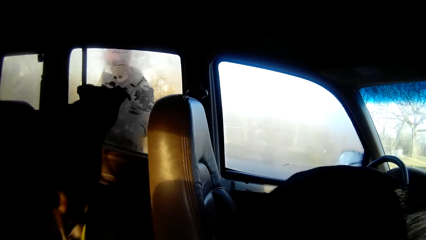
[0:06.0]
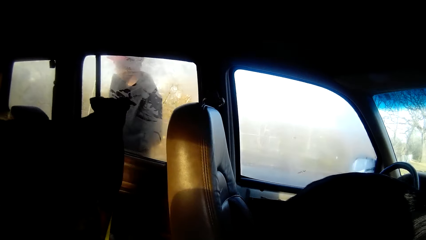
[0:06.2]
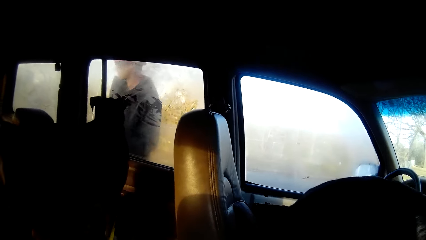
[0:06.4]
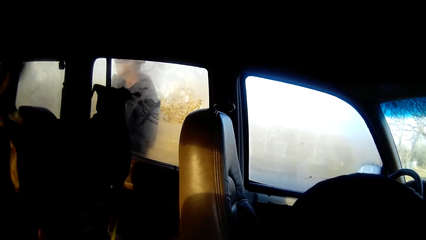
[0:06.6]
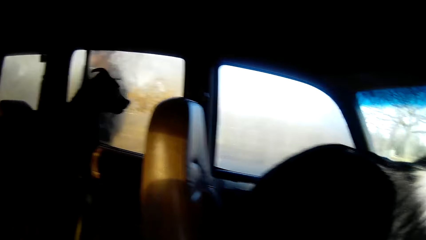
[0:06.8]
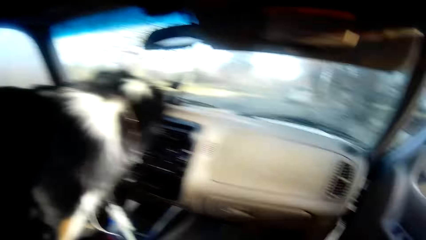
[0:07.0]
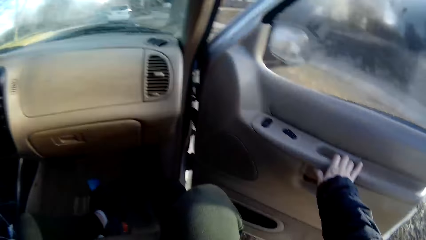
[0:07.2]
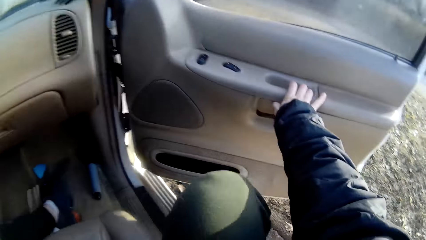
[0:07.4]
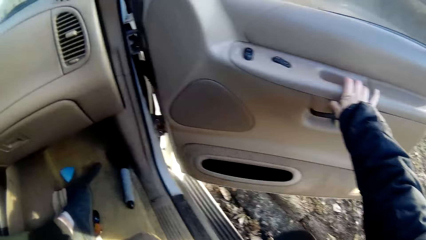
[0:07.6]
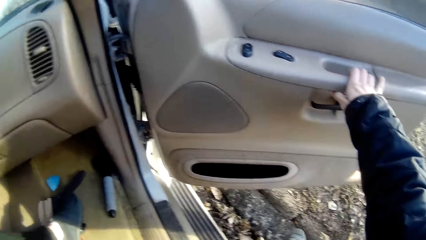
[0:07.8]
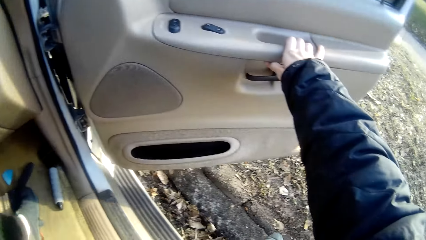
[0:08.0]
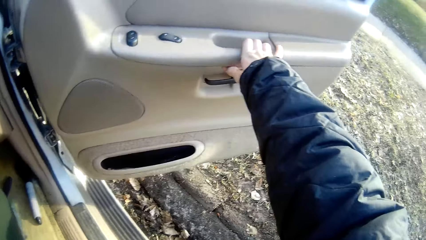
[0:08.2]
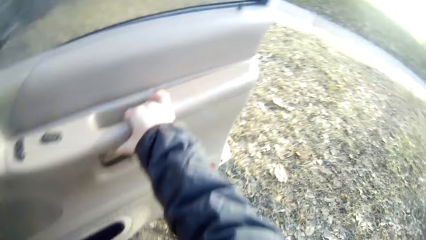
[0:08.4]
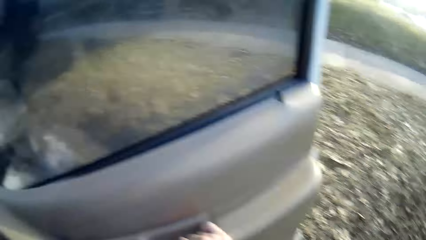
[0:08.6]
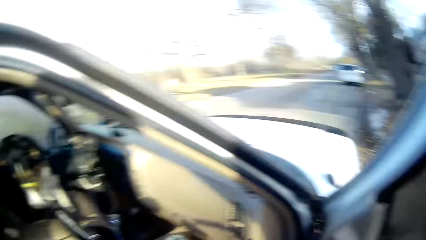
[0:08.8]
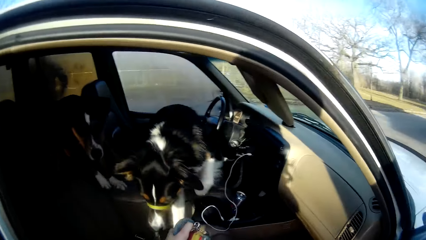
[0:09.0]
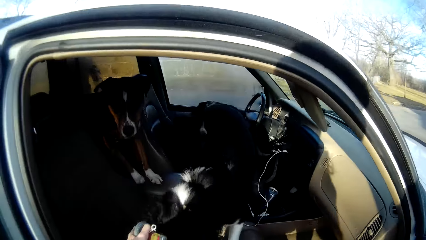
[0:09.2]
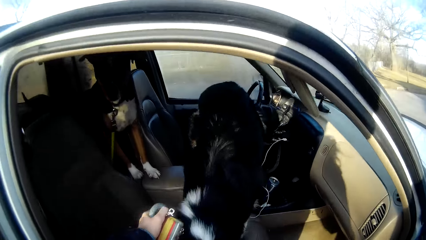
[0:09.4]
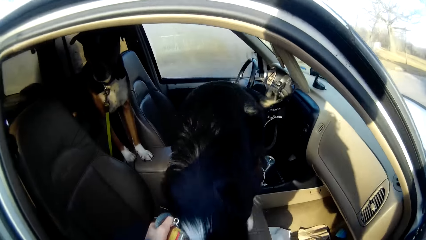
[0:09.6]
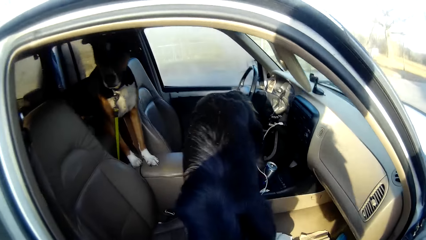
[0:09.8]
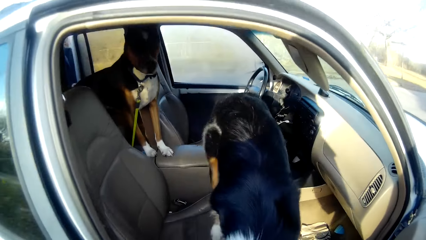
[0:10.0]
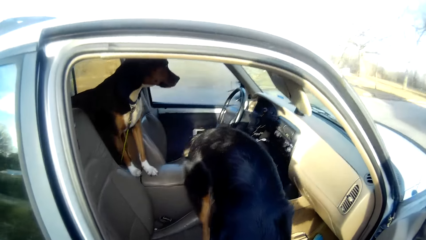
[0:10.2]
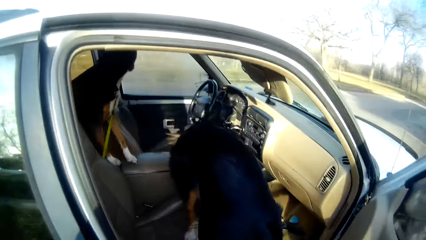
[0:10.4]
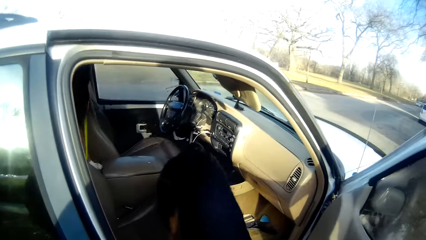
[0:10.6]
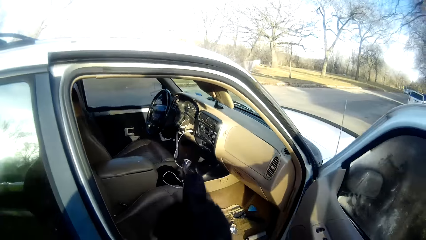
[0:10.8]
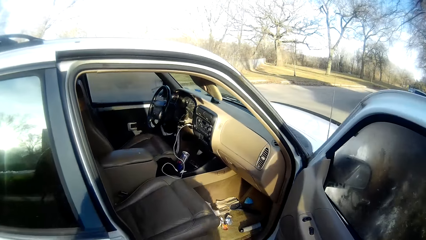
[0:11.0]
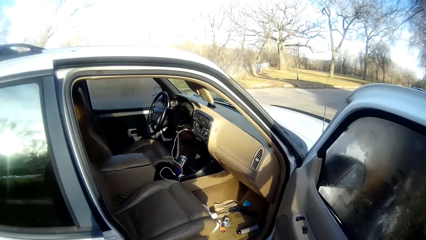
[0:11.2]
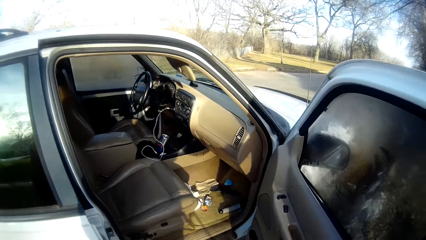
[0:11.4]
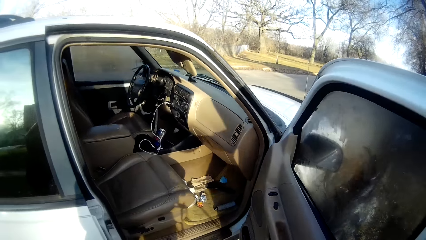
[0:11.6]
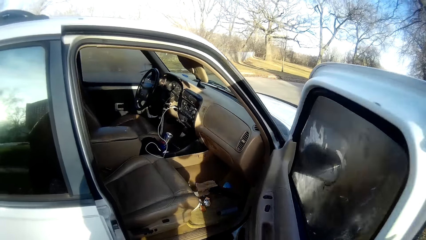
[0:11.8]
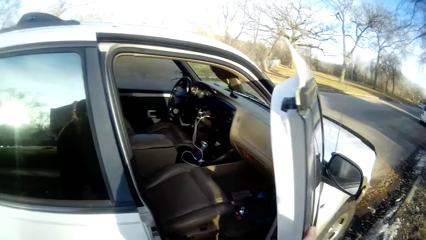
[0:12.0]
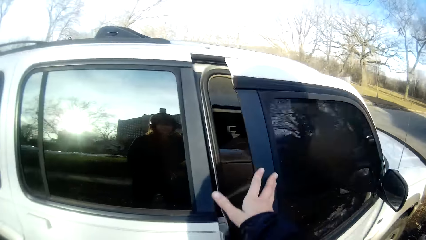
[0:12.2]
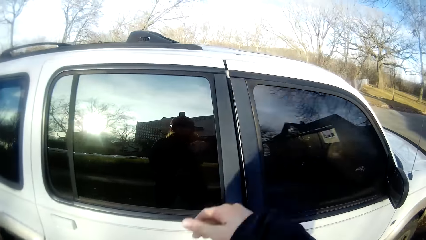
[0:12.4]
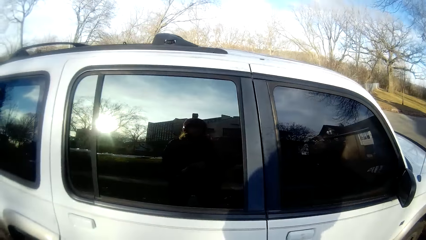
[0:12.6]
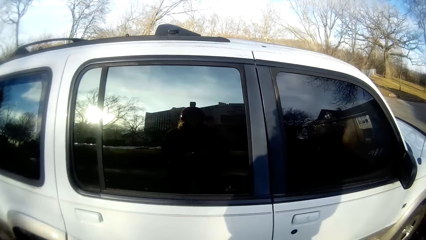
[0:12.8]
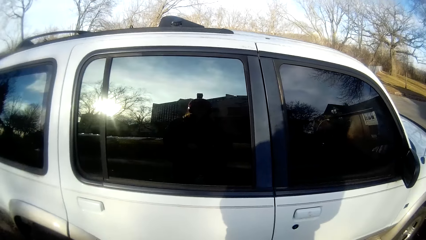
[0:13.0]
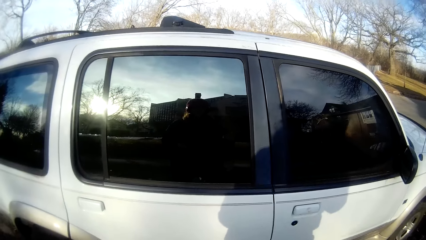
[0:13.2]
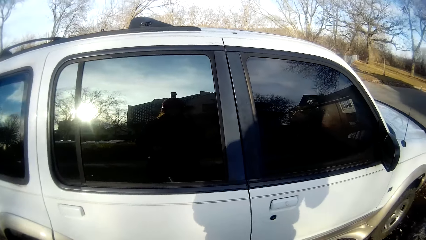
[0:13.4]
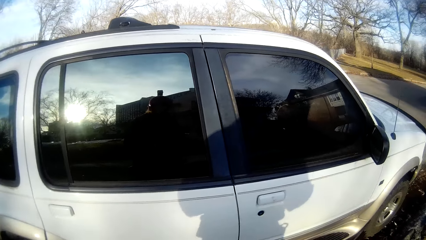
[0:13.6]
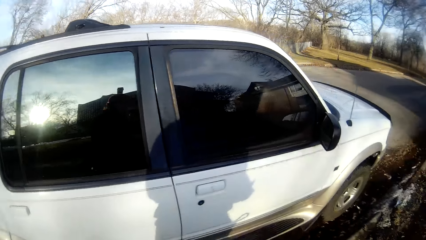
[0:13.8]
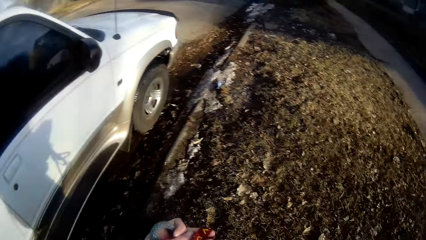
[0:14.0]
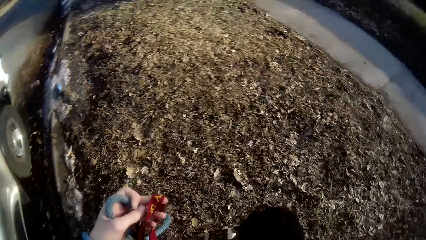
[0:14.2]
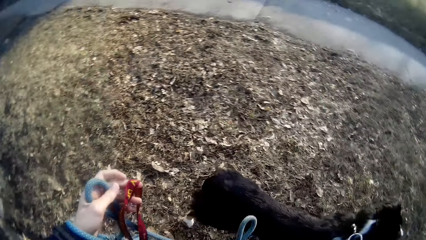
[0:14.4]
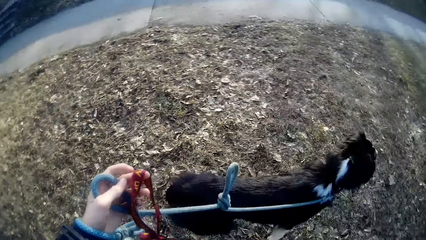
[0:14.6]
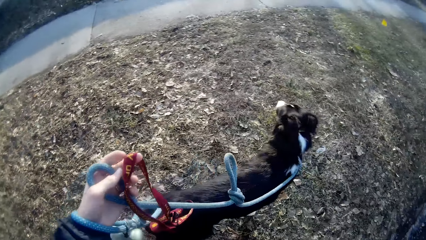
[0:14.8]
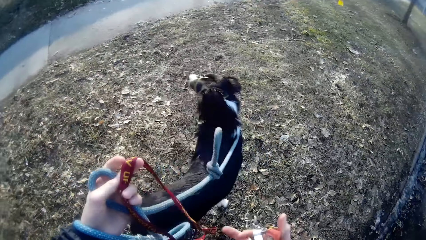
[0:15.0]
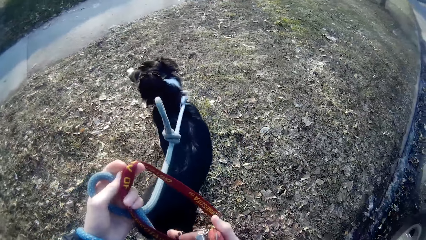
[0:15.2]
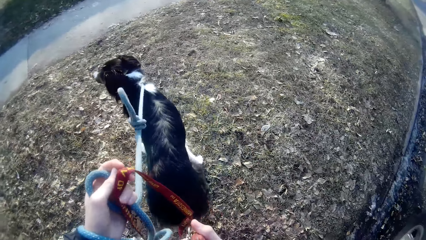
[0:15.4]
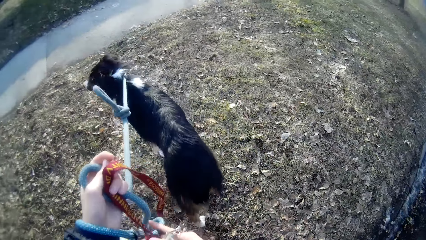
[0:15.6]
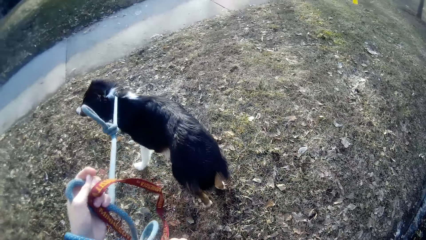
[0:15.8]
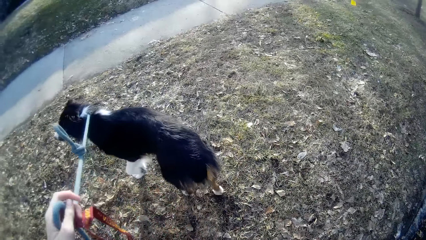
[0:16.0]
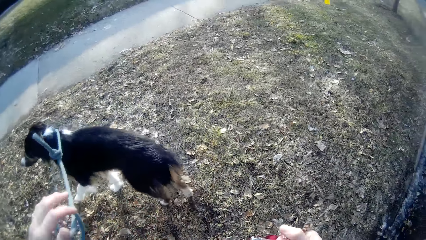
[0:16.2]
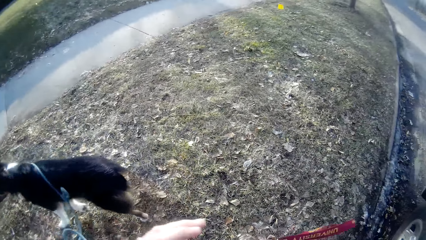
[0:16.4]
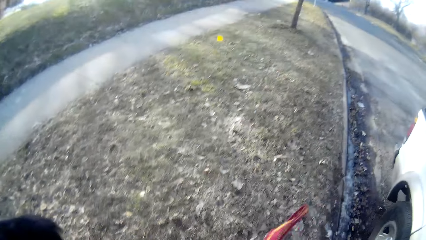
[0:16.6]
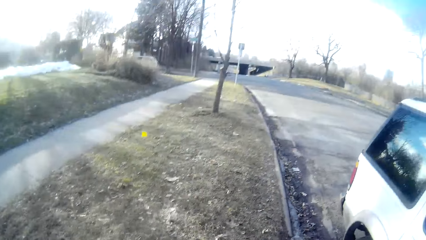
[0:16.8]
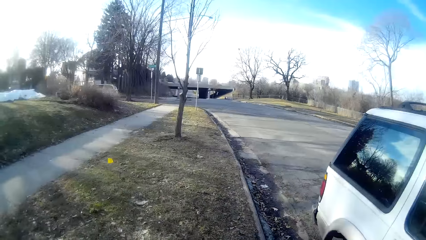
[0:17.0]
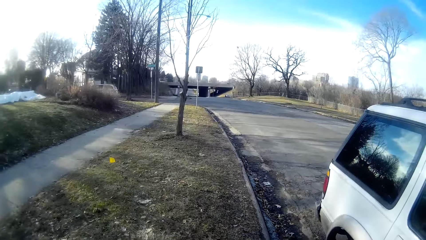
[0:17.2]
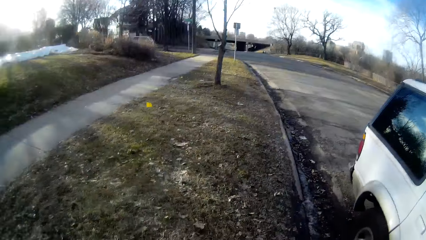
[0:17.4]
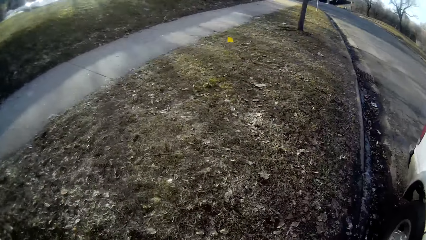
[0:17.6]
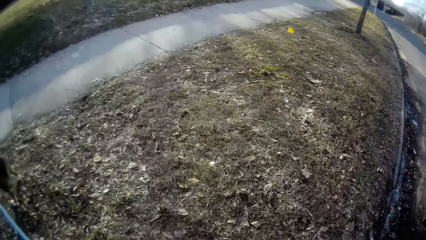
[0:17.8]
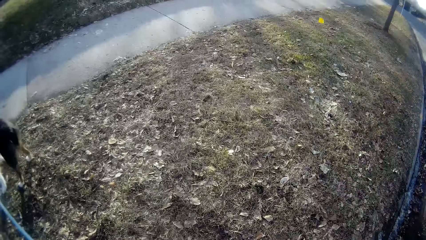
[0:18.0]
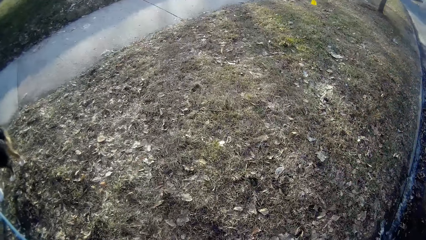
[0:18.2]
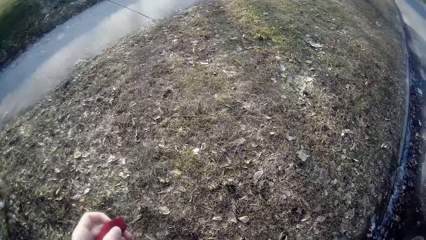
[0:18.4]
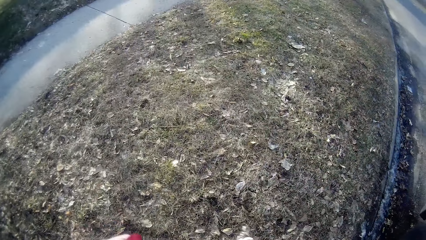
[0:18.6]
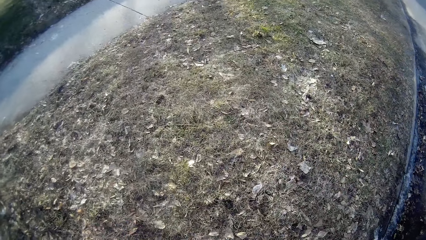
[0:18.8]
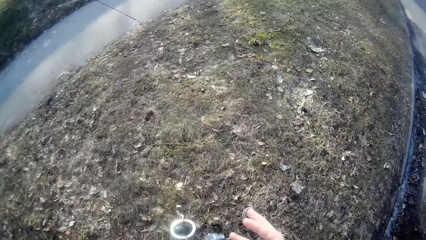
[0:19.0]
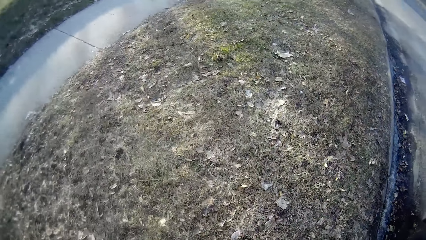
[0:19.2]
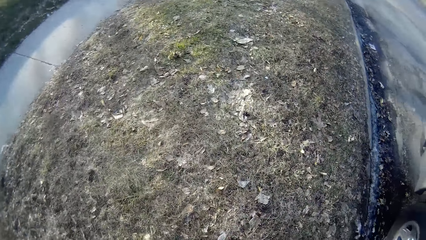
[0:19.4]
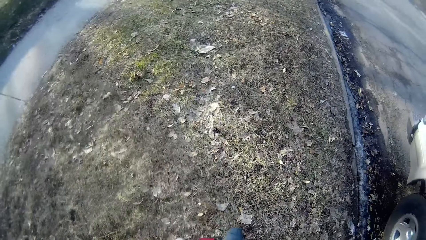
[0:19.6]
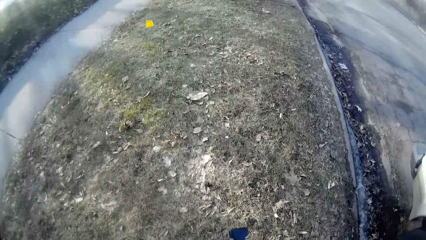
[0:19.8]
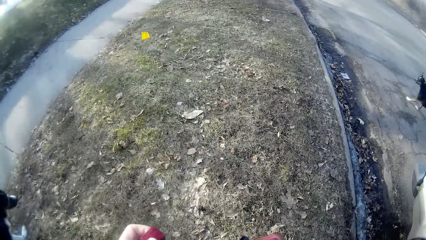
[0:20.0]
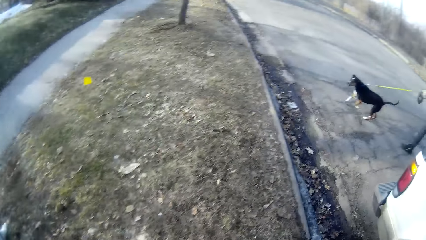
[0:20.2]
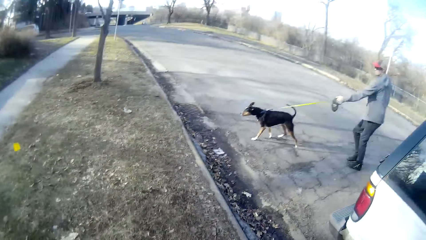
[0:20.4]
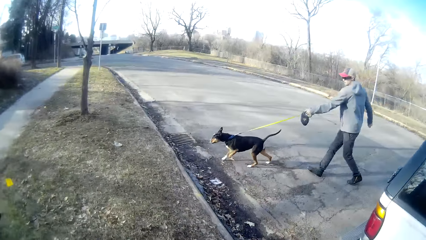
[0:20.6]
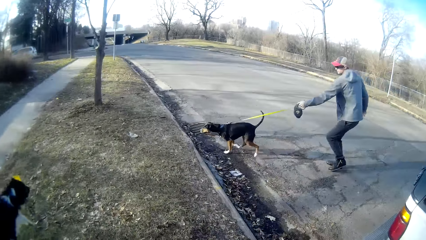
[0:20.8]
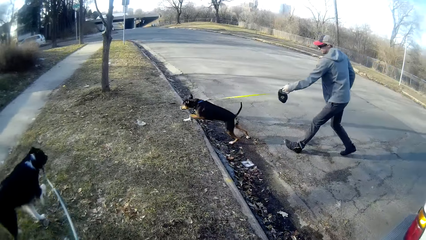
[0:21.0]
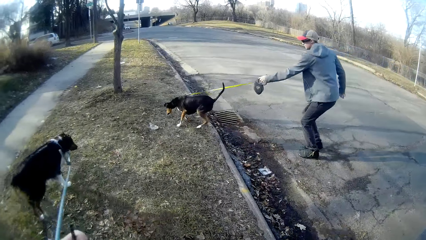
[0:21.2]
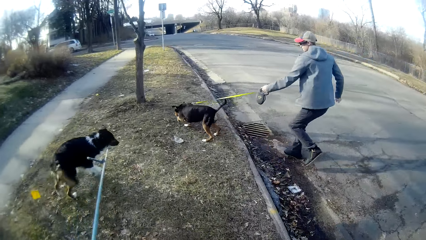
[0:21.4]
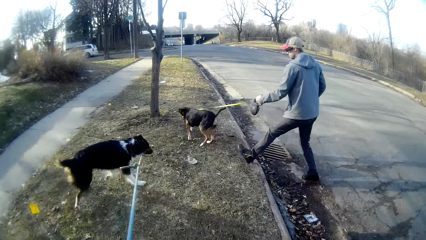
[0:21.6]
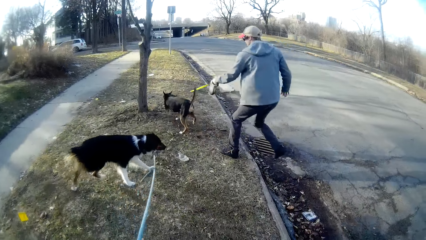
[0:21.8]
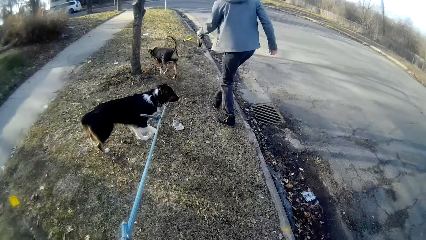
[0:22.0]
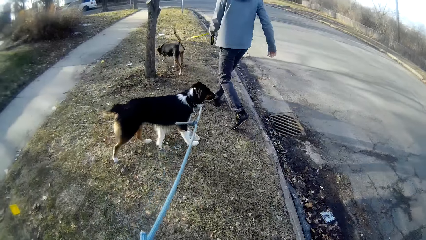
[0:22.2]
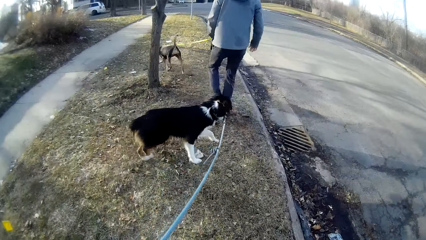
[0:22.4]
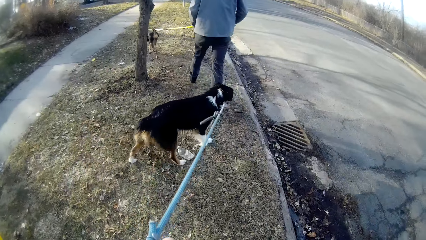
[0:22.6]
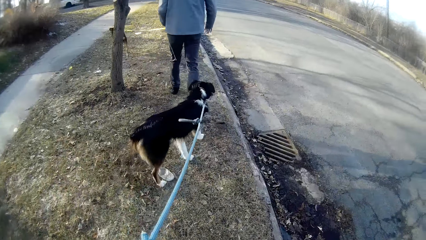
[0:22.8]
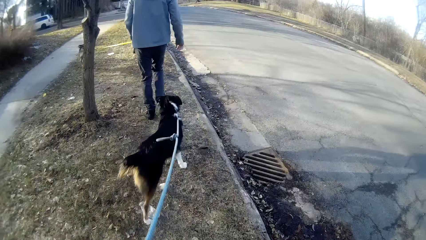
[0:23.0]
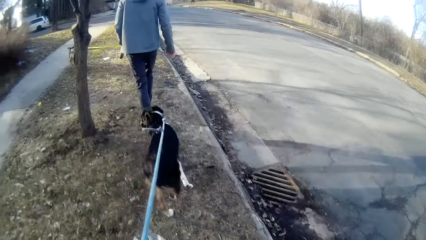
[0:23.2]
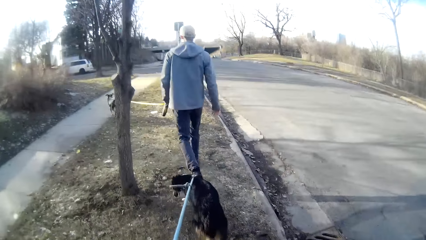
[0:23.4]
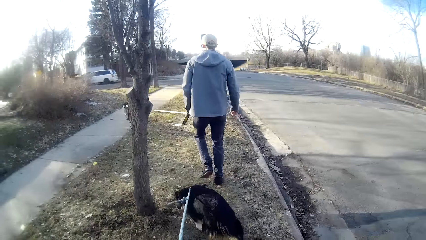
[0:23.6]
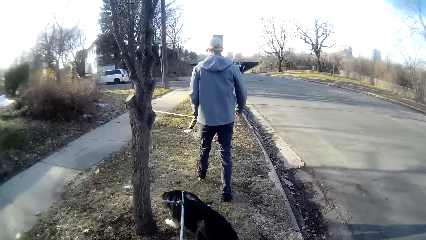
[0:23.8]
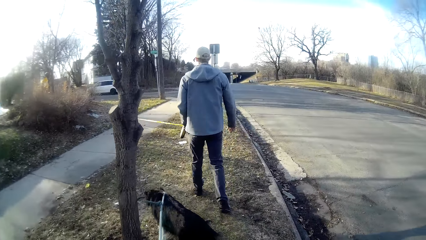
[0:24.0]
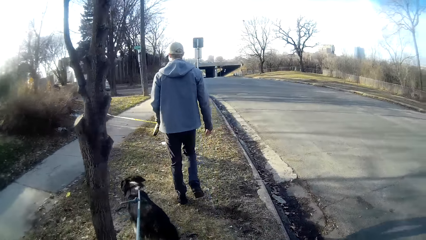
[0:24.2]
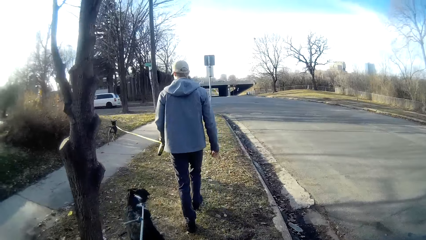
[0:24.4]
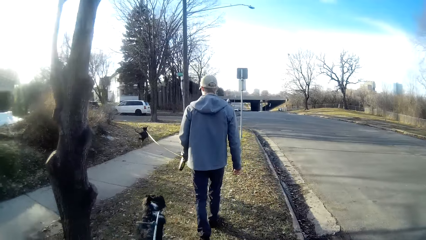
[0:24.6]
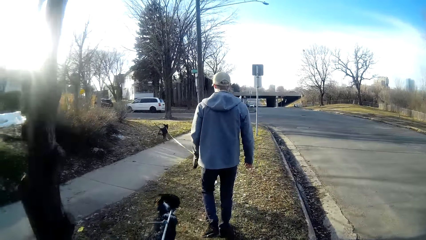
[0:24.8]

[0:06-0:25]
The camera wearer opens the car door. He comes out of the car. The dog comes out of the car. The camera wearer closes the car front door with his right hand. He walks with the dog and looks around. A man holds another dog with a dog leash in his left hand. The camera wearer holds the first dog with a dog leash in his left hand. He walks the dogs on the road with the man towards a field.
